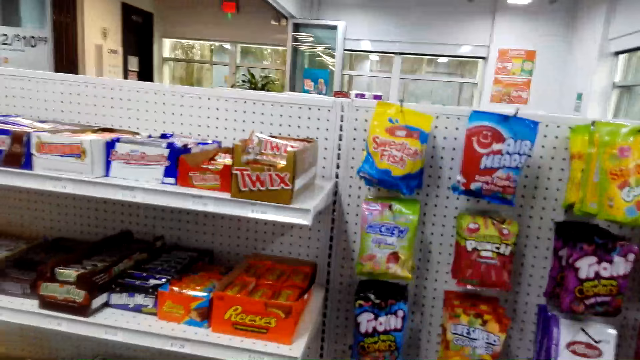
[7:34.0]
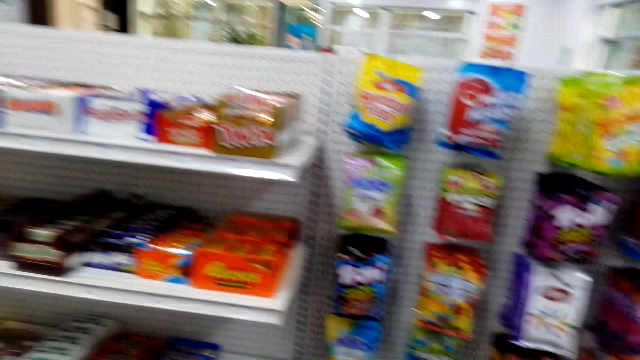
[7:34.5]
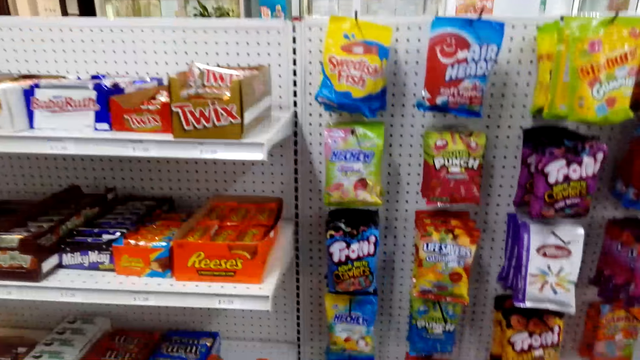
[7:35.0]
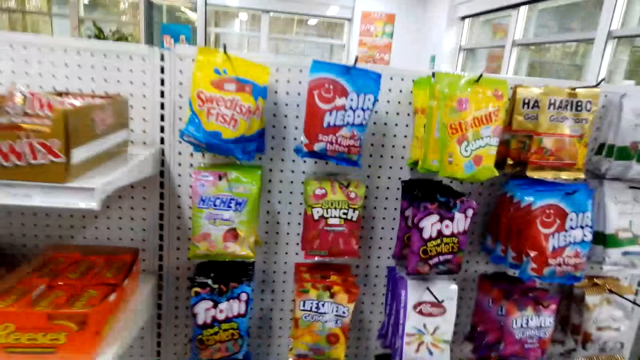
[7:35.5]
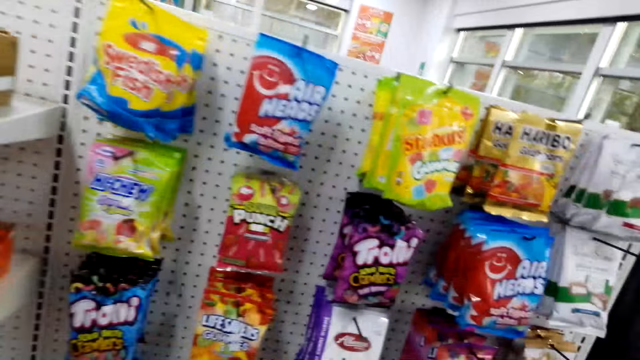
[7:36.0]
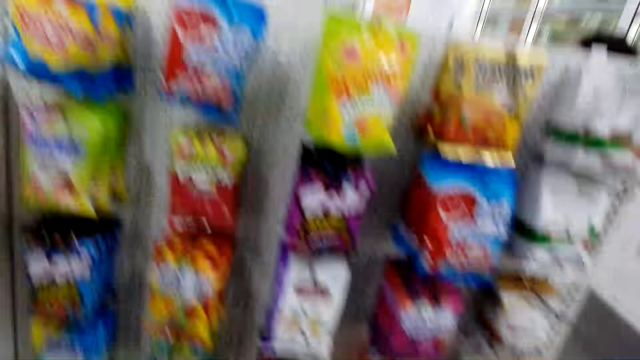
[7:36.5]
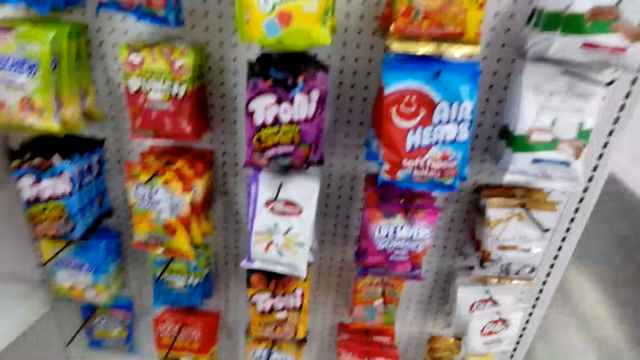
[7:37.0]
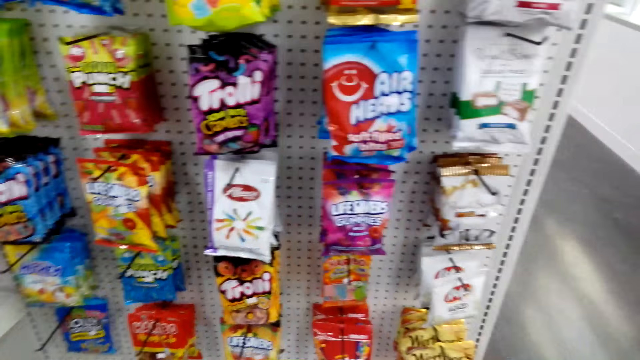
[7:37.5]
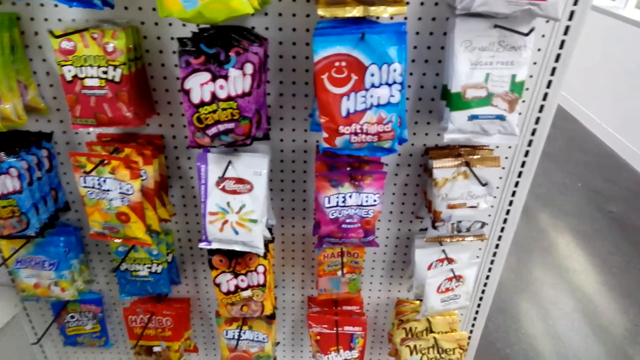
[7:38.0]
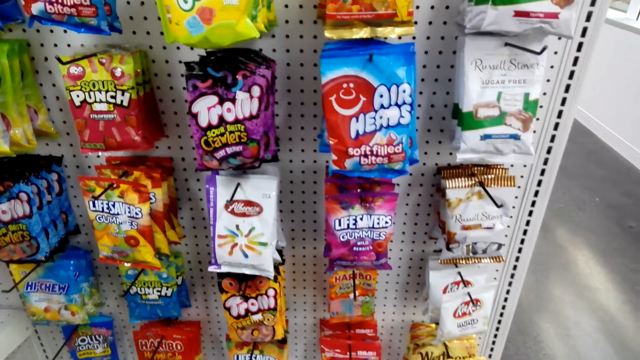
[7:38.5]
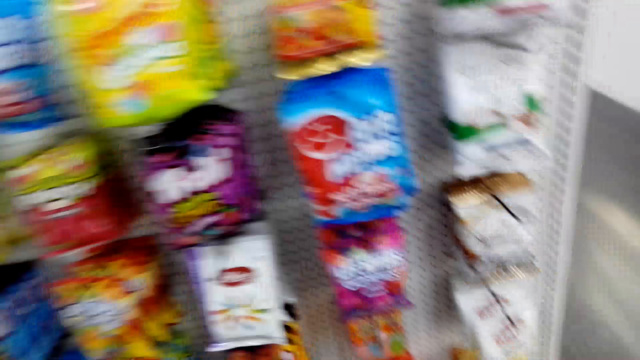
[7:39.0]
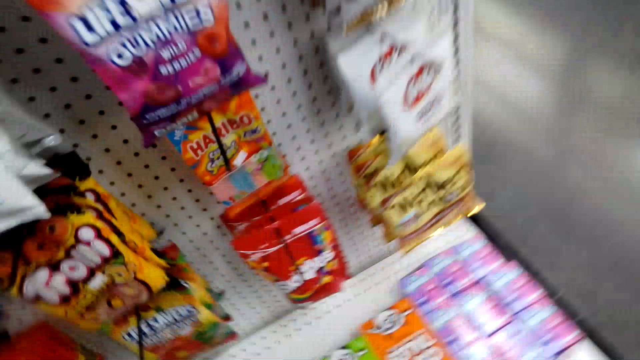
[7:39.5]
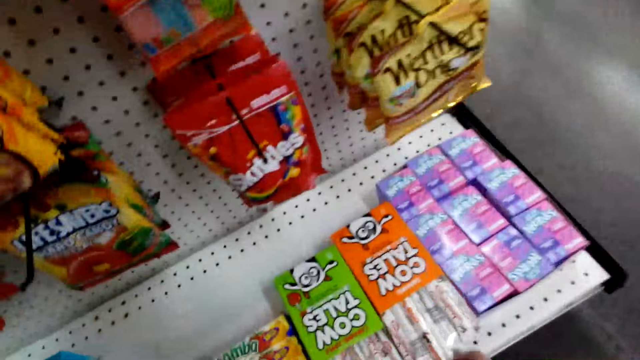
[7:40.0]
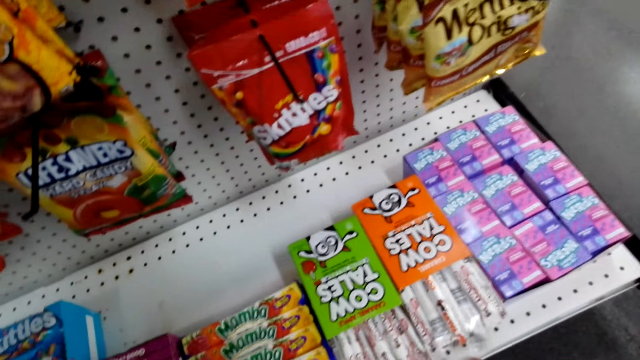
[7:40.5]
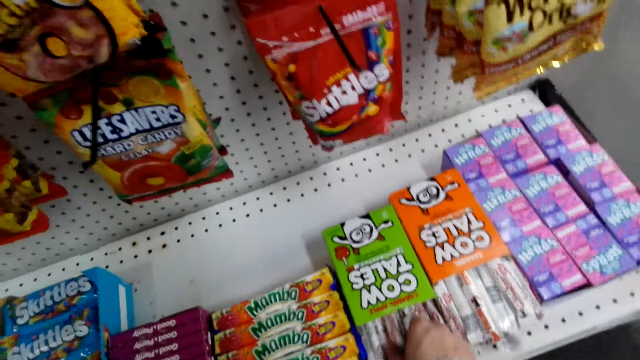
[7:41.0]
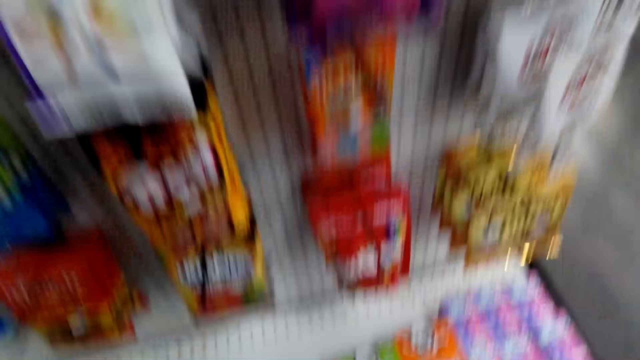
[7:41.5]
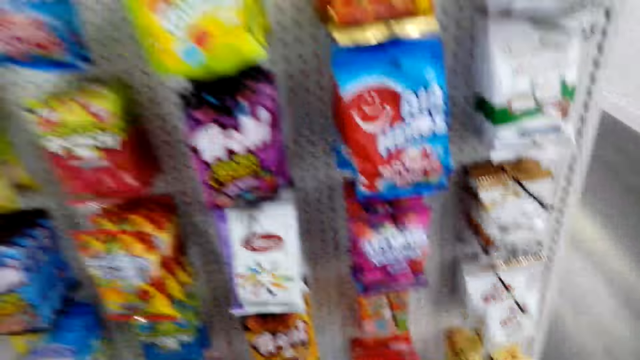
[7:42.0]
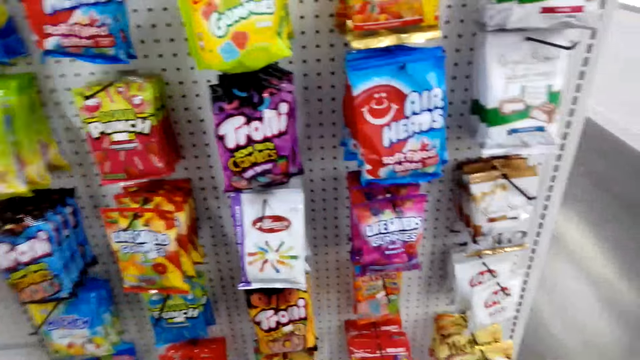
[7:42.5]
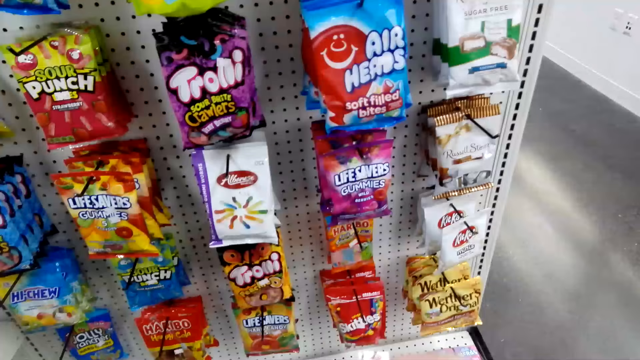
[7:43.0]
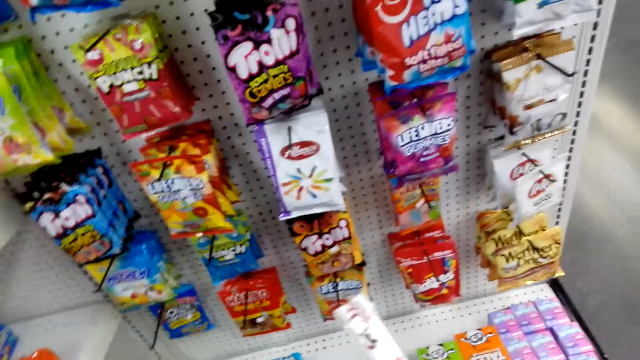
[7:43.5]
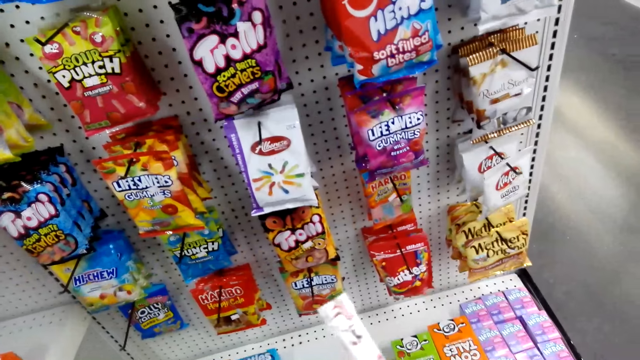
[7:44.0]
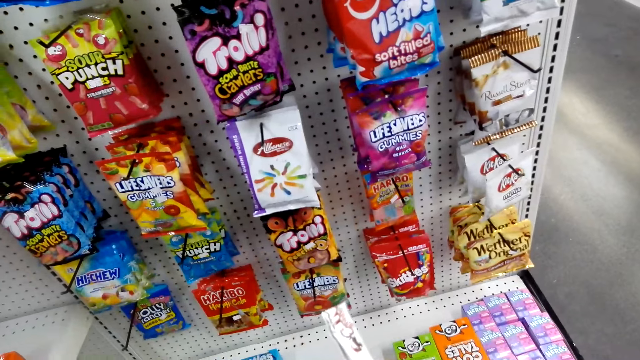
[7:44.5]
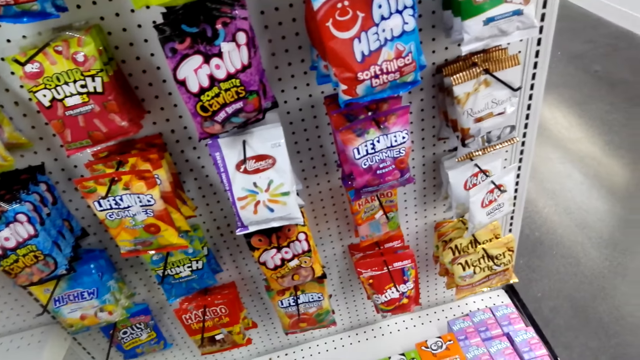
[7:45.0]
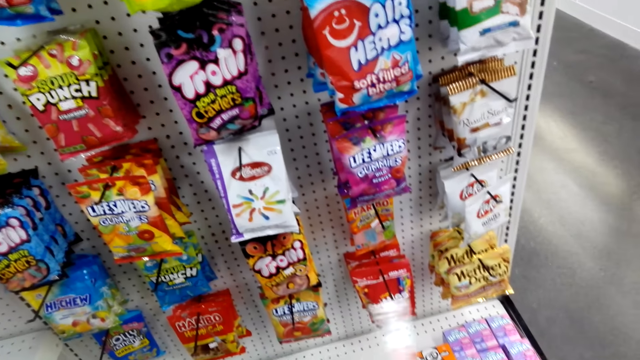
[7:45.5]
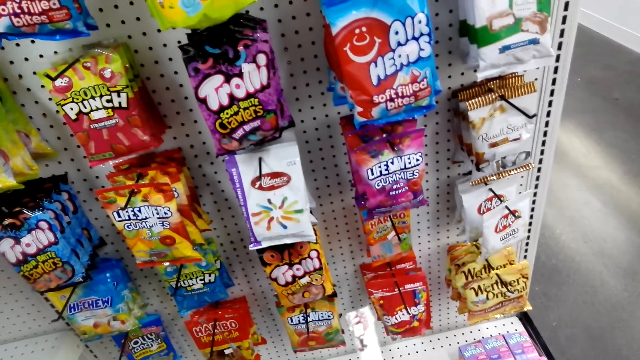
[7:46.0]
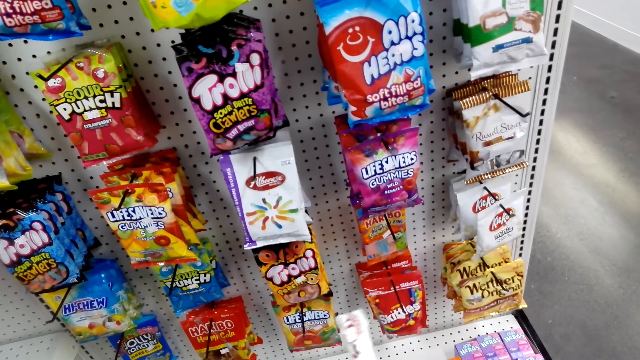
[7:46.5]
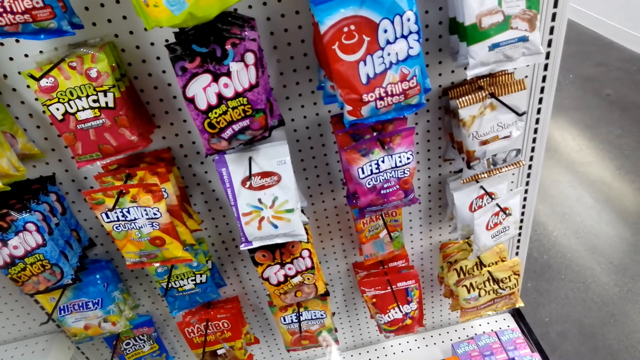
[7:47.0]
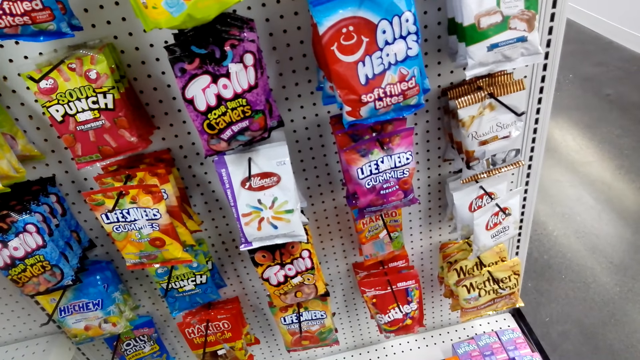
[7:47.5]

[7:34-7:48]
The camera wearer stands at the candy display. They pick the cow tales sweets or candy from the shelf. They read the package of the sweet. They hold the candy.

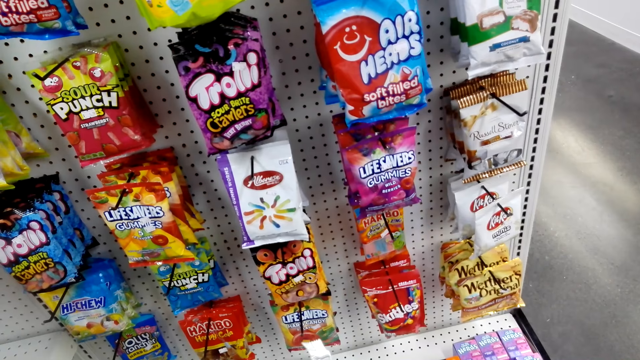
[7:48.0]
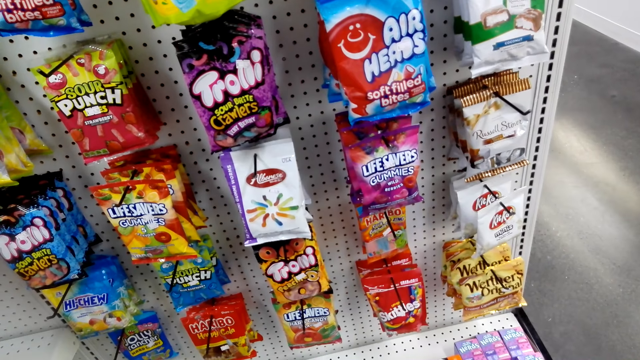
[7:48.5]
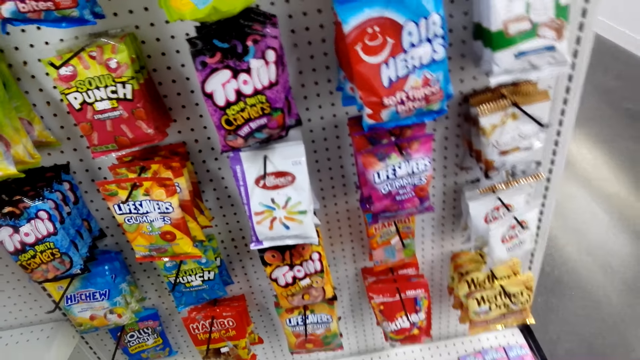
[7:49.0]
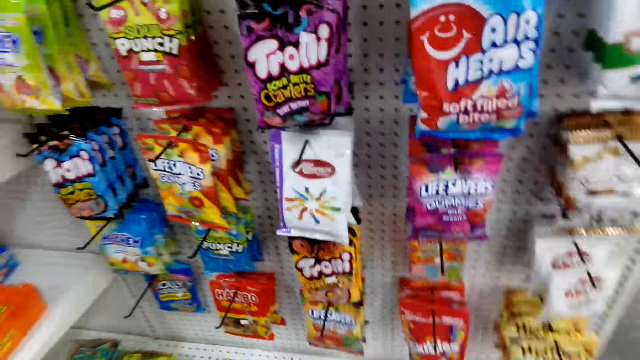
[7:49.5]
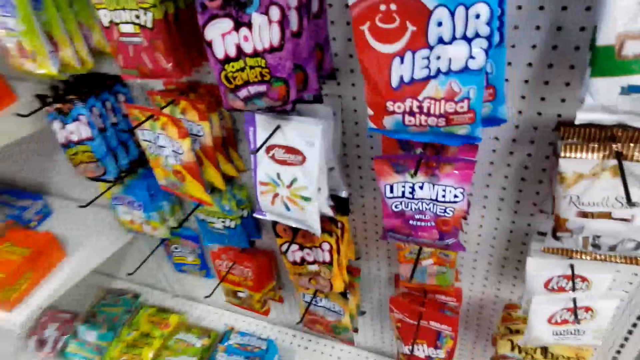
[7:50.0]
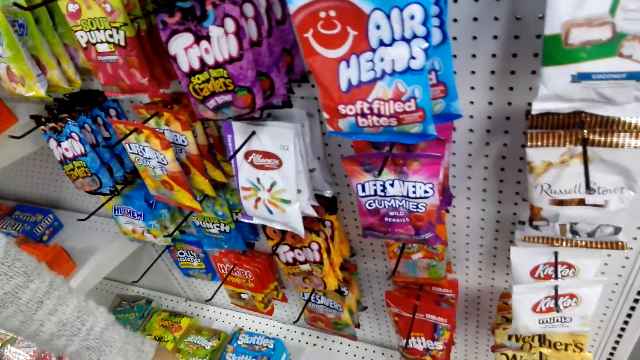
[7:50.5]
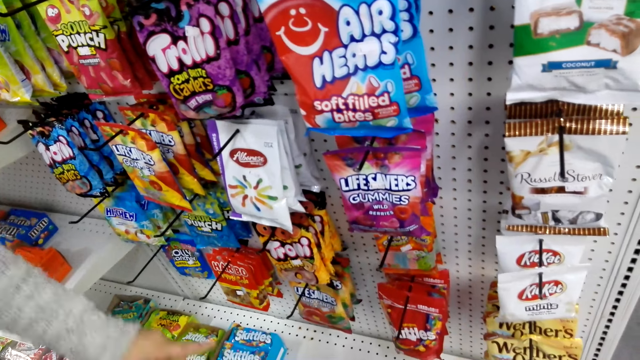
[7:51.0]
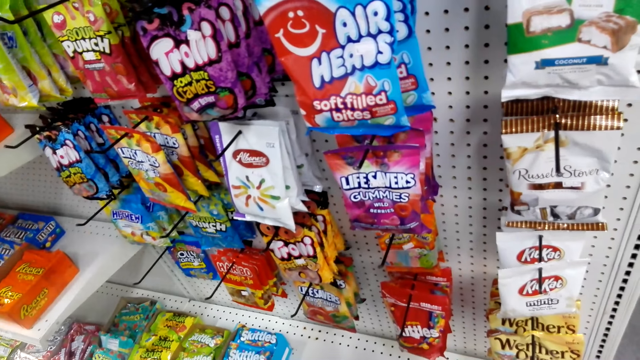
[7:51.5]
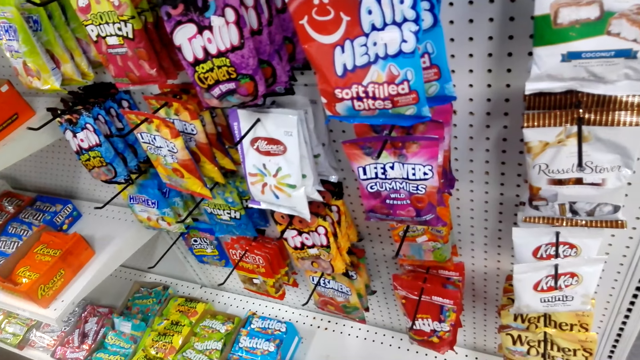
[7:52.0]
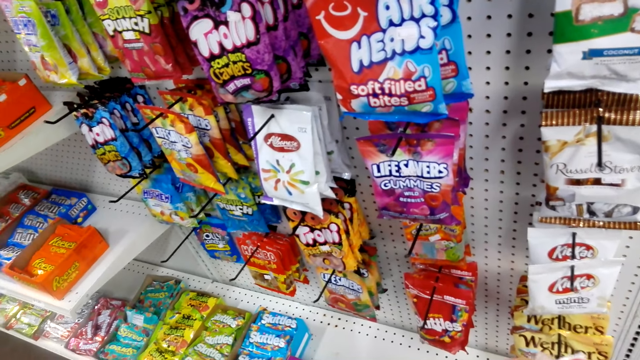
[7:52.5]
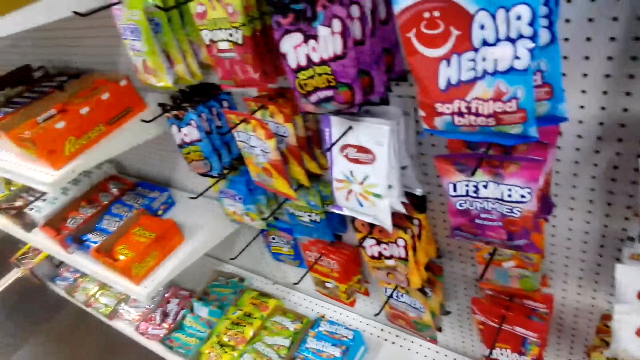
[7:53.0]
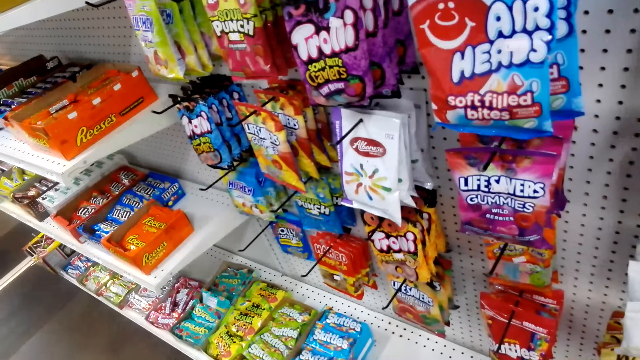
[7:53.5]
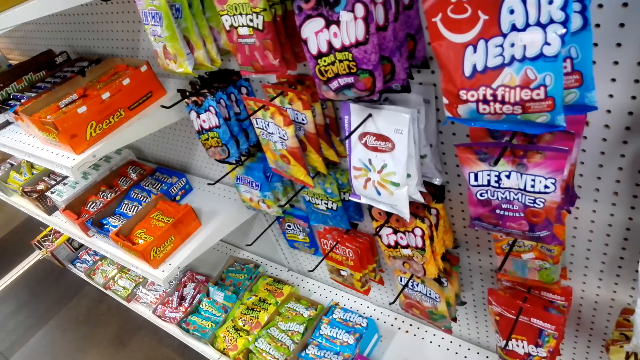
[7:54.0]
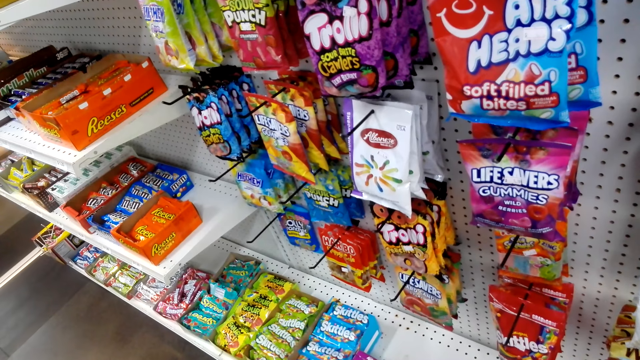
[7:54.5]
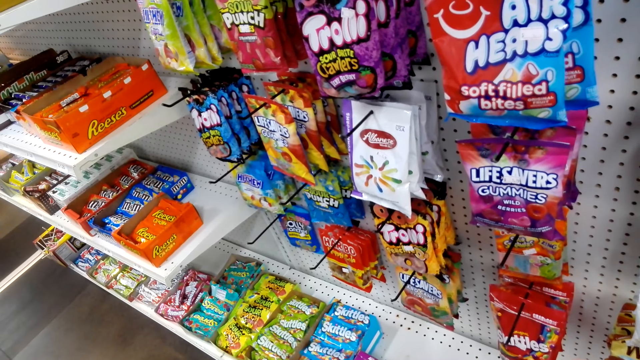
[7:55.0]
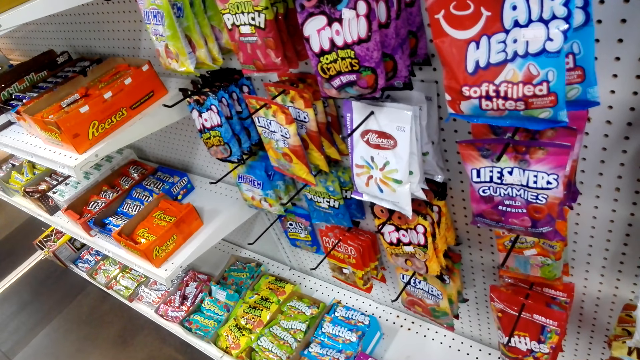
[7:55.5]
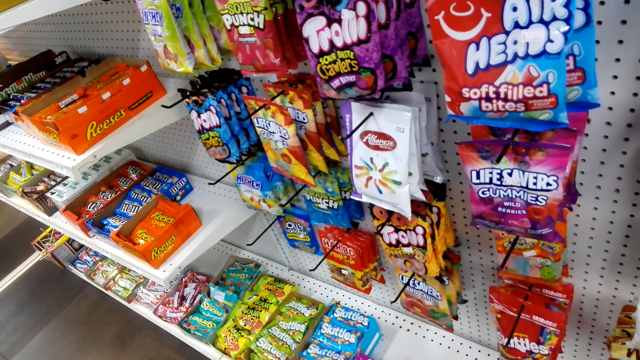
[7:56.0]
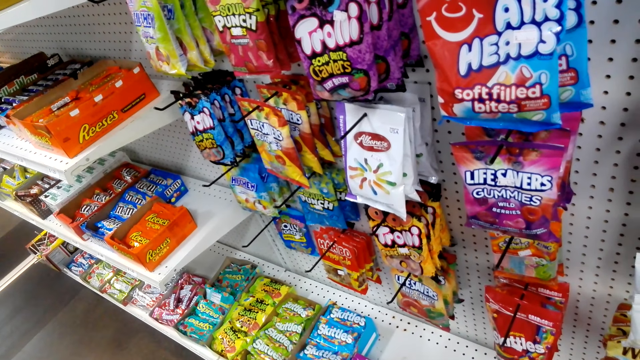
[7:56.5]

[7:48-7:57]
The camera wearer stares at the sweets. A person points at the candies.
